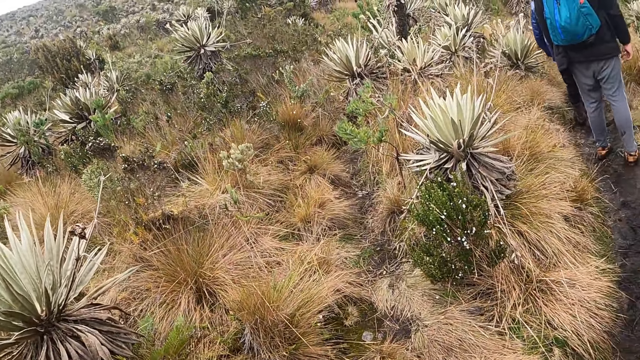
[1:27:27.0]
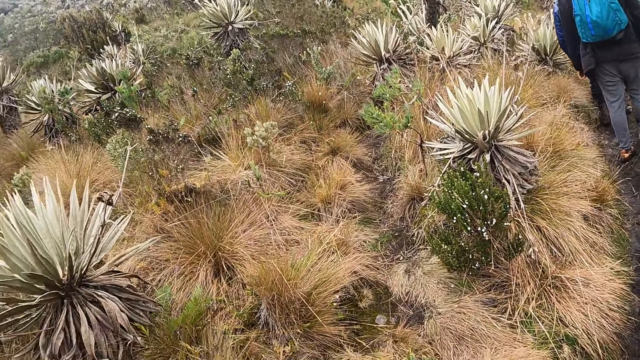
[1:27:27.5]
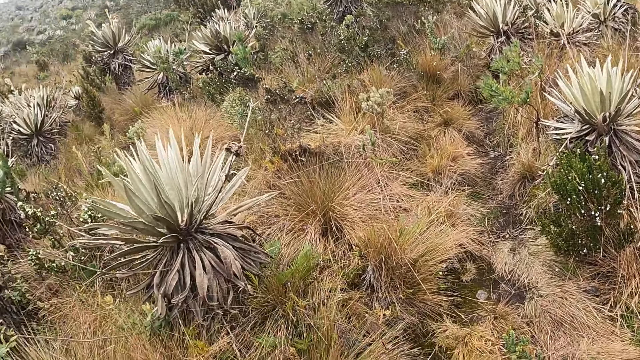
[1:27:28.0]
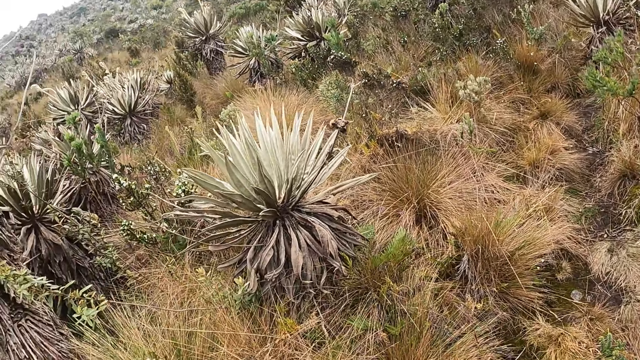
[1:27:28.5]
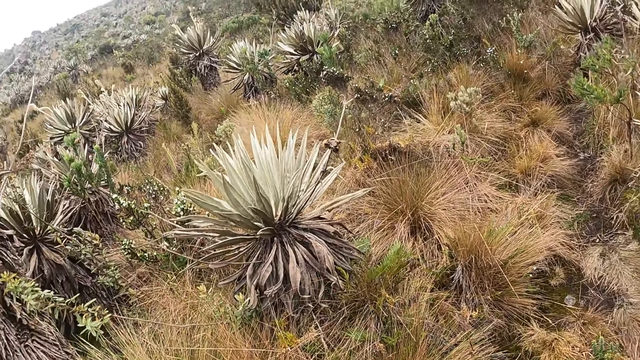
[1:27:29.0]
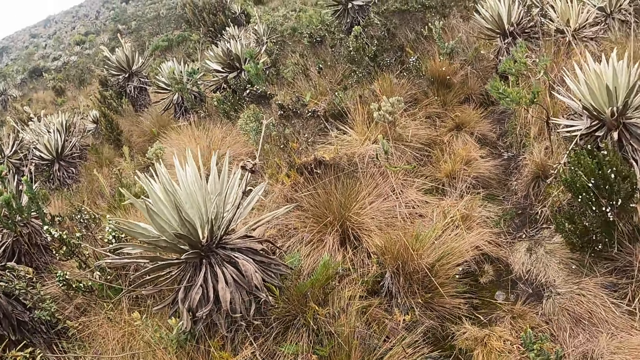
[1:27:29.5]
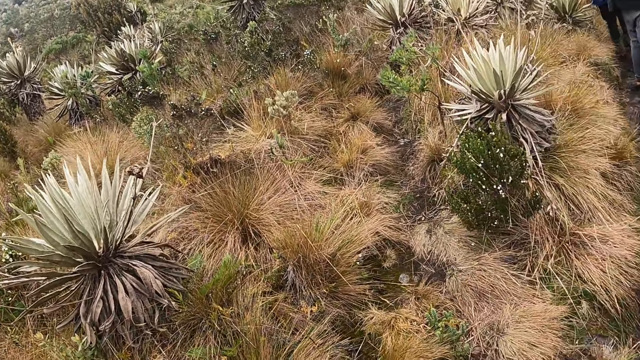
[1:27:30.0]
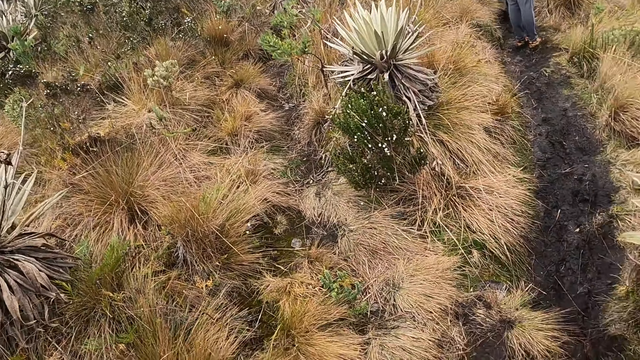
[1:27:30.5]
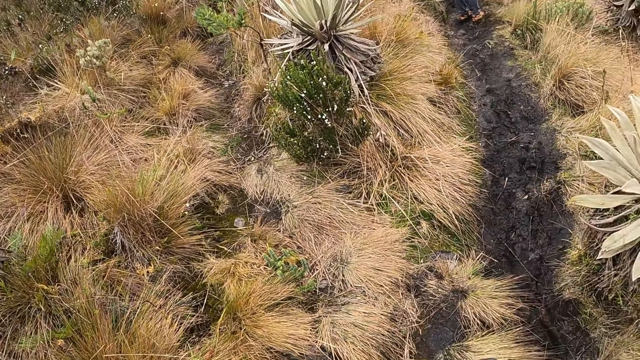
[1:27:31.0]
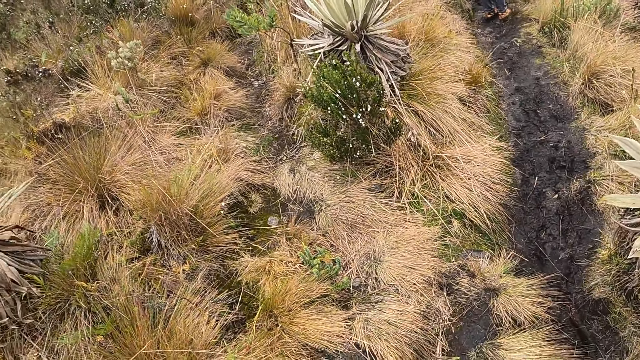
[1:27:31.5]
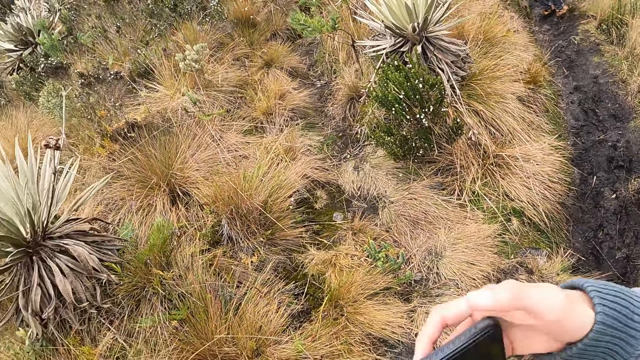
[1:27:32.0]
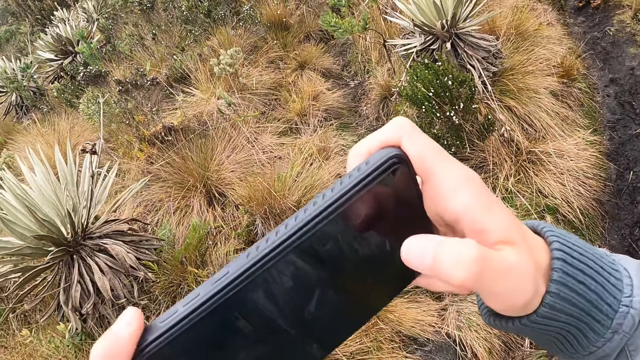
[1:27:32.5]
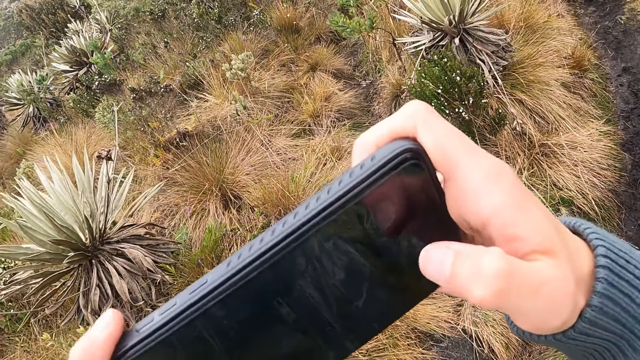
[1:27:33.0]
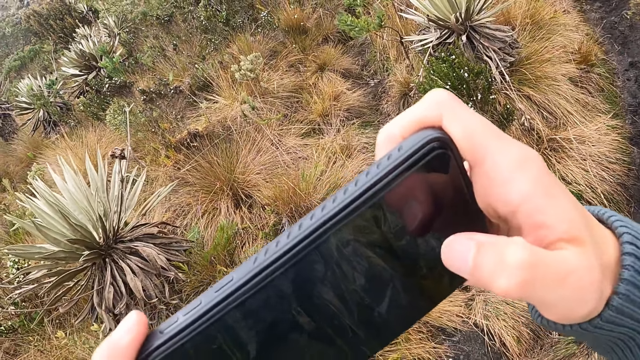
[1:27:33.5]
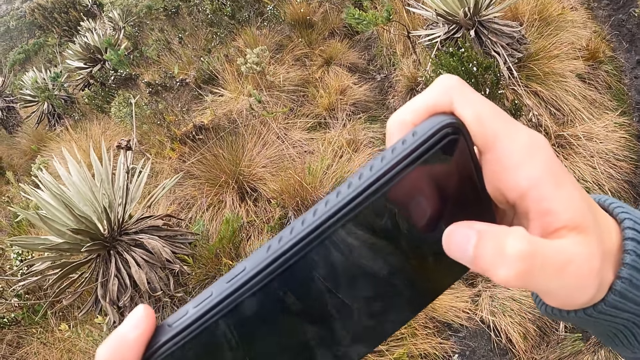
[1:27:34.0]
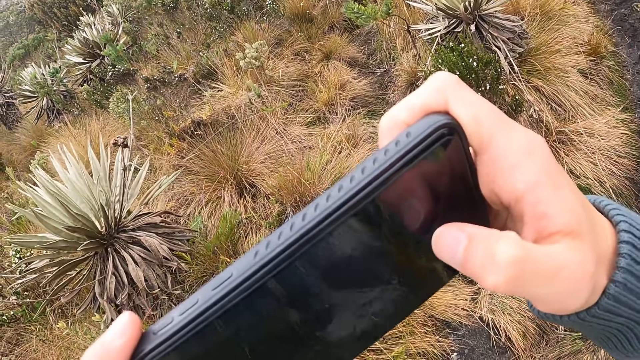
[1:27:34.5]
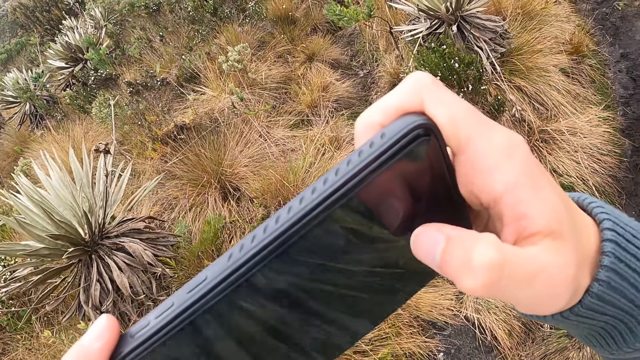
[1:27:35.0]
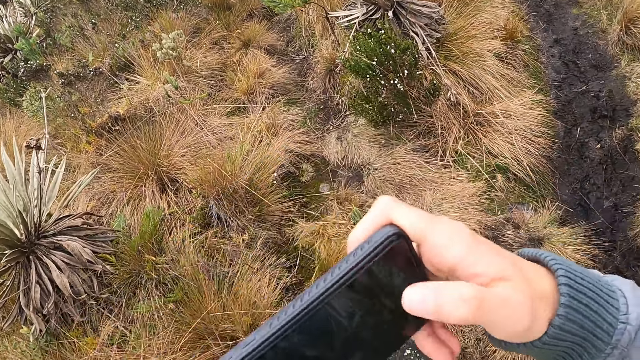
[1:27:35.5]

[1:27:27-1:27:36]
The camera wearer looks around. He takes a photo of the vegetation with a phone in his hands.

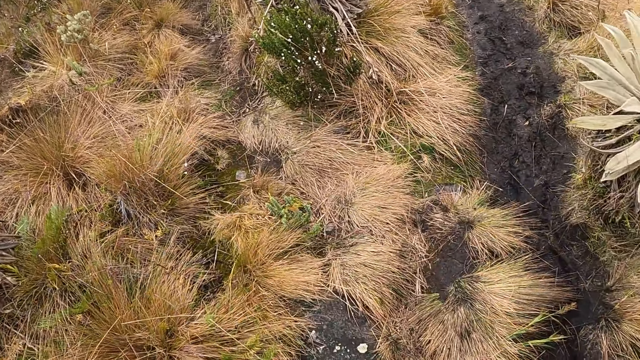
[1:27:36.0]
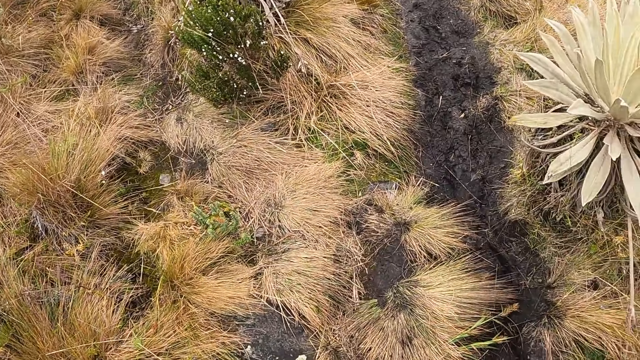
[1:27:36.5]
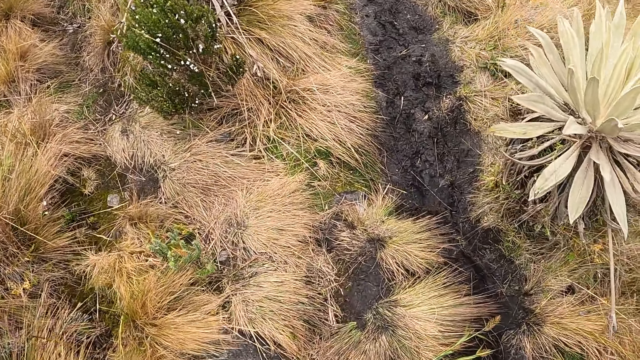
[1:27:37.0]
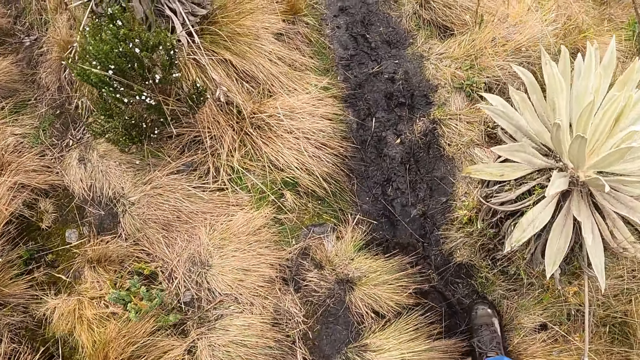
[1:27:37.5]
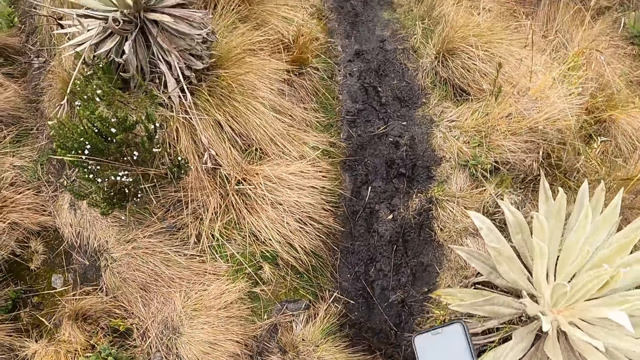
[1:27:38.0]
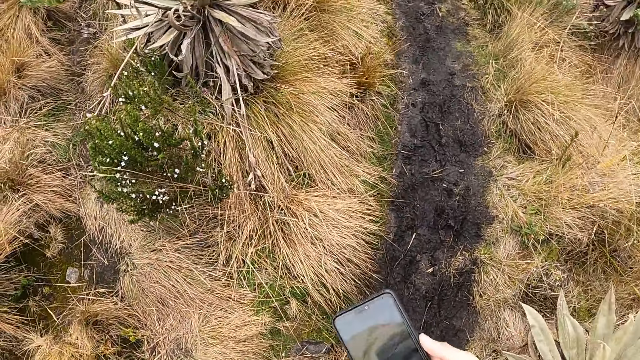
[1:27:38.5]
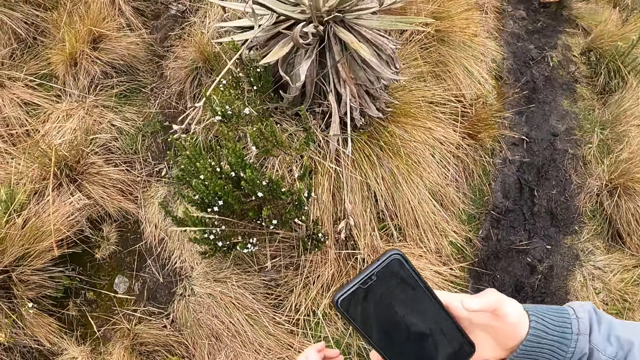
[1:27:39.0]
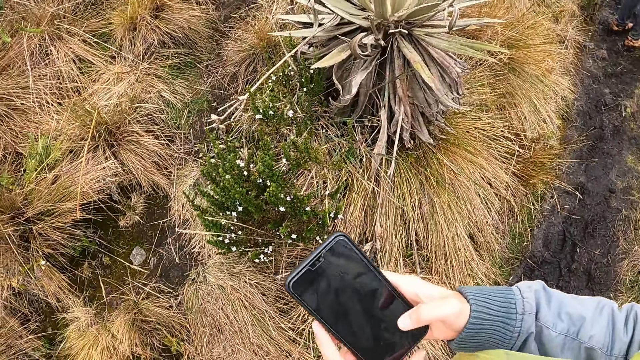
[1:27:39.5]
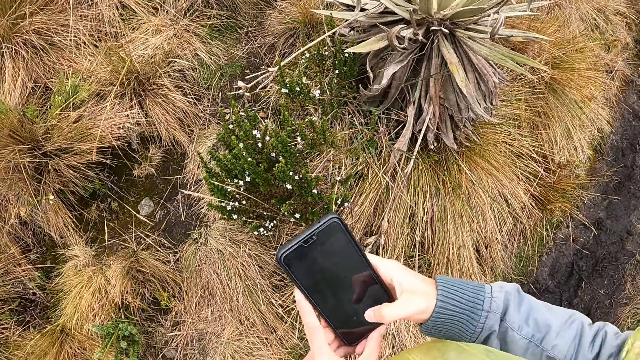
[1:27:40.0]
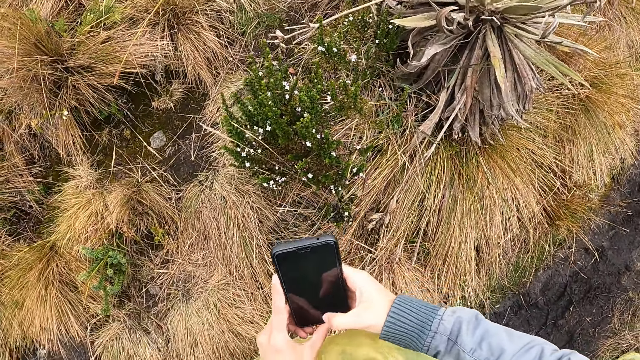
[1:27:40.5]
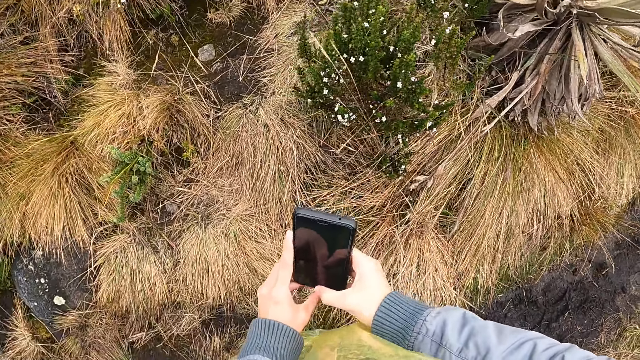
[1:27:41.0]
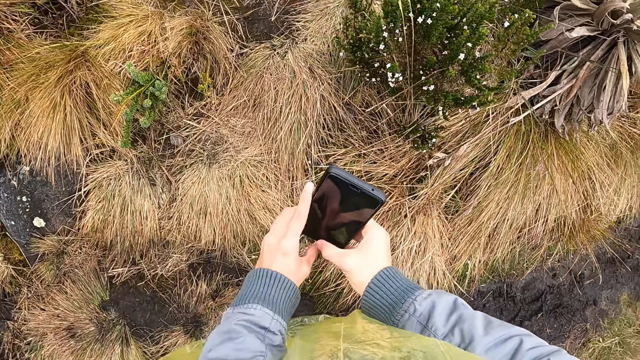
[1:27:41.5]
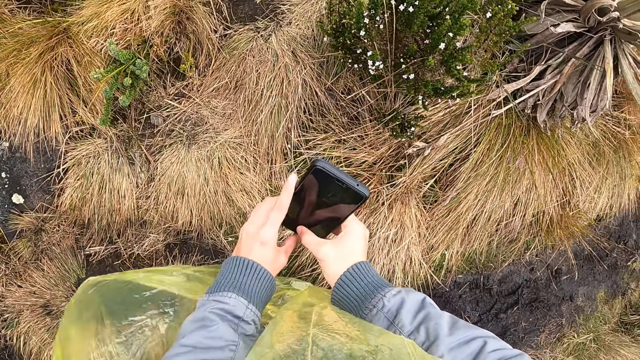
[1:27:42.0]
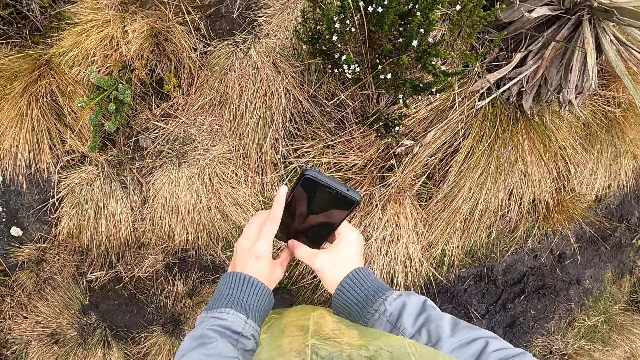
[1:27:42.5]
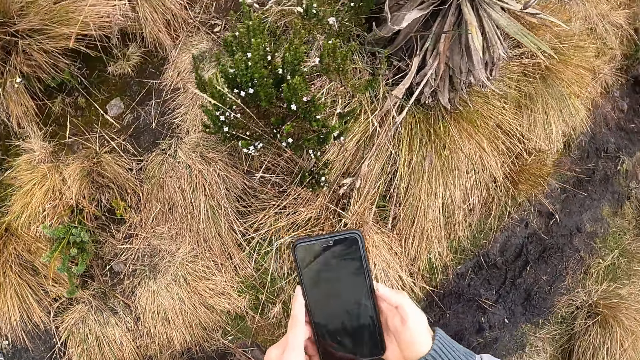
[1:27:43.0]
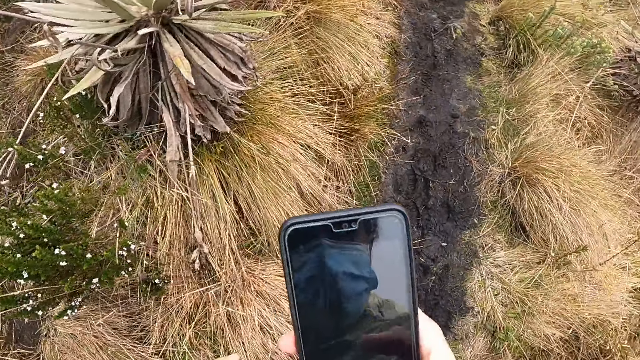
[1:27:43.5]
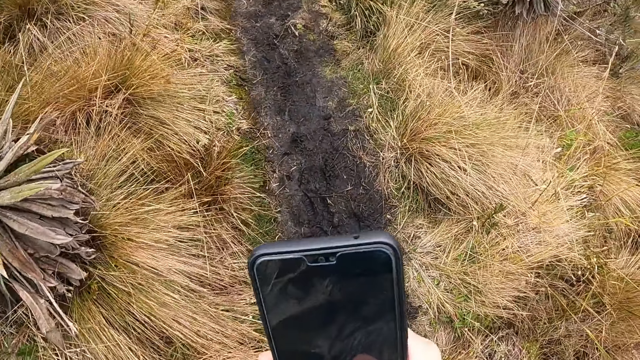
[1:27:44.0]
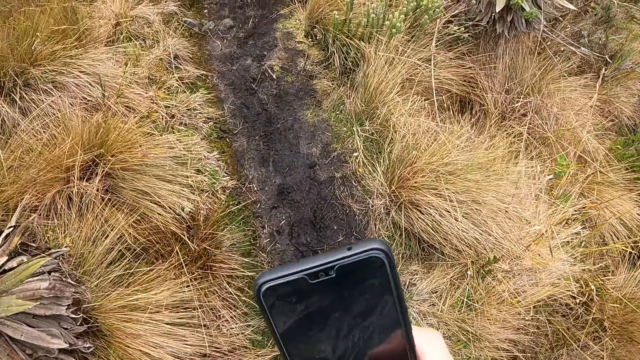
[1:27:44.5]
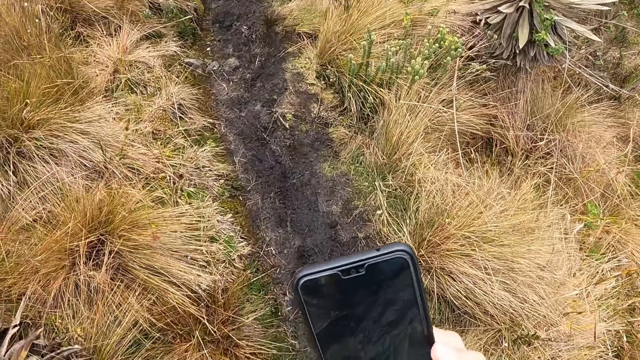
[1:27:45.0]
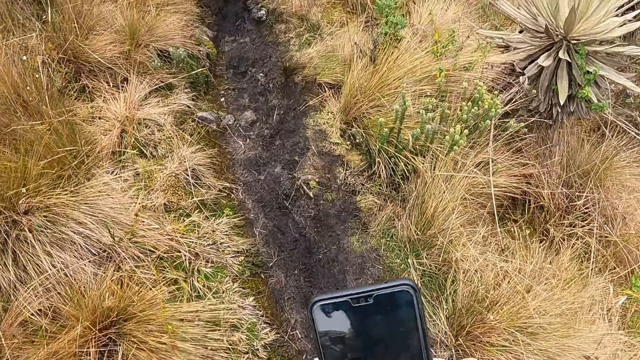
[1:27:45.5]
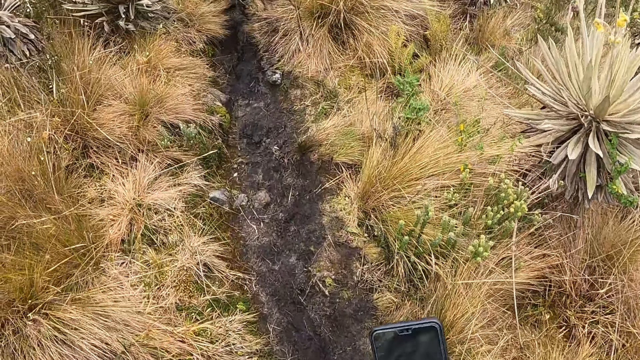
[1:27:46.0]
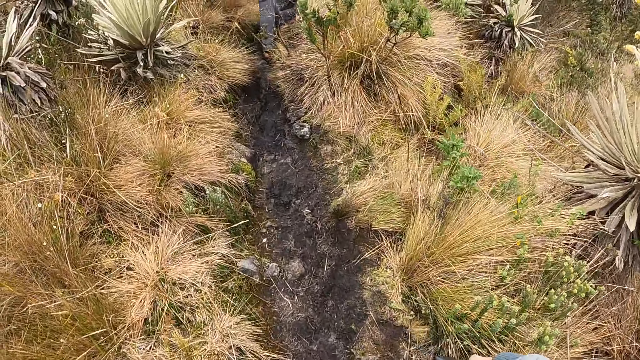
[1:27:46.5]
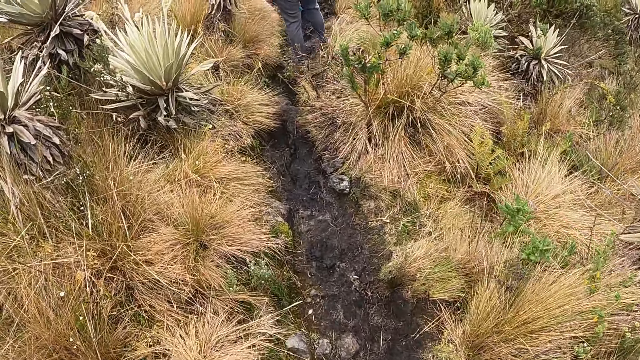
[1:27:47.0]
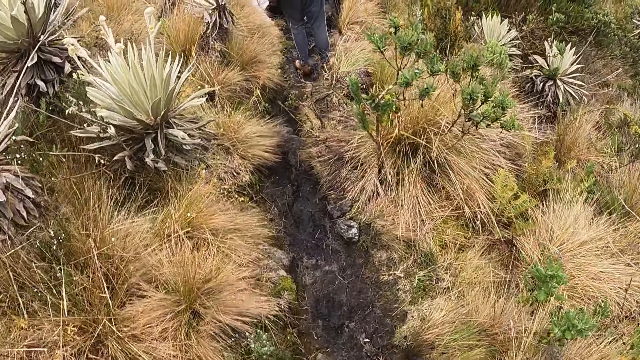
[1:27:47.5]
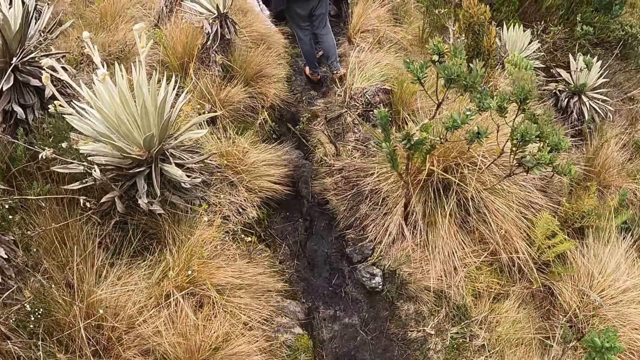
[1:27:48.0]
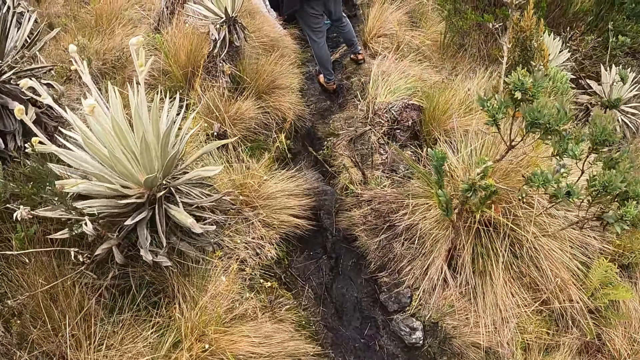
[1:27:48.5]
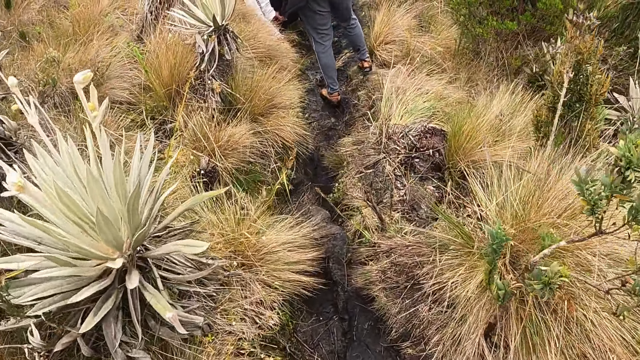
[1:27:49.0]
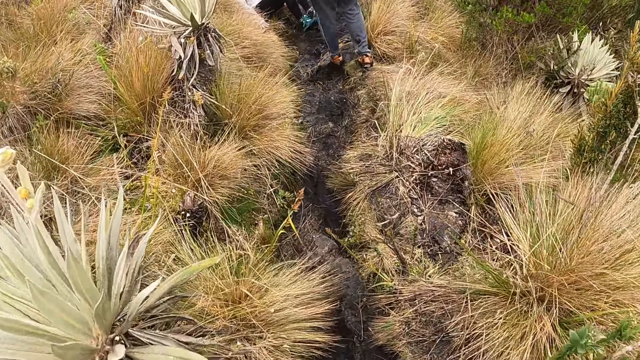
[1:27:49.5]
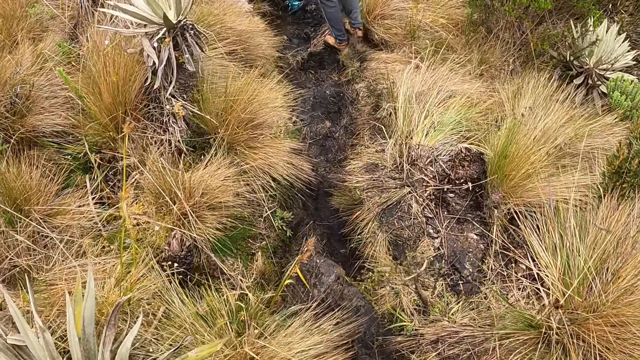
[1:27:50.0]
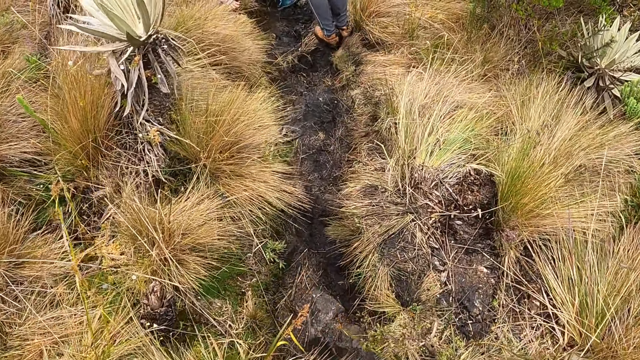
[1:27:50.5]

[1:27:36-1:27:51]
The camera wearer walks. He operates the phone in his hands. He takes a picture of a plant with the phone. He looks at the phone. He walks.
